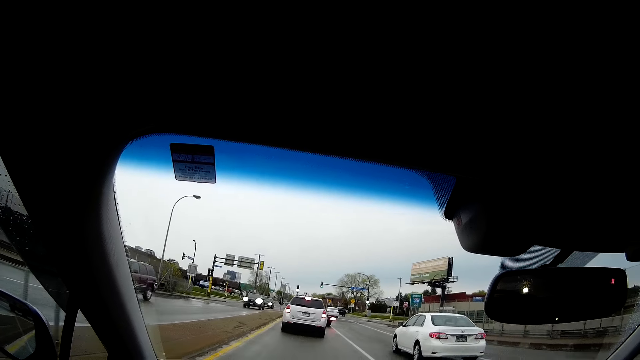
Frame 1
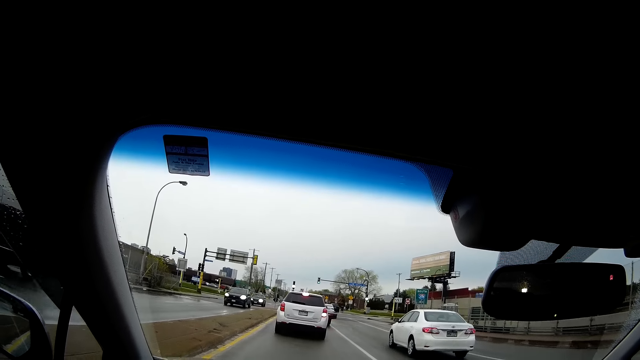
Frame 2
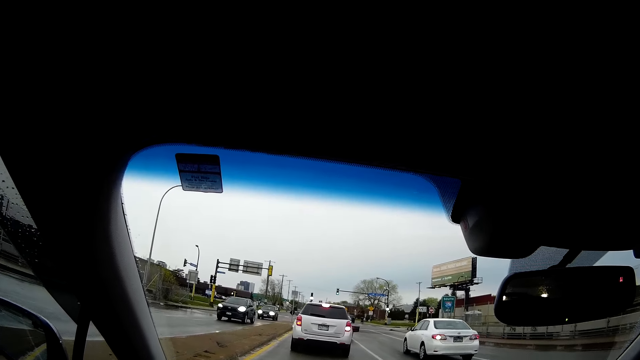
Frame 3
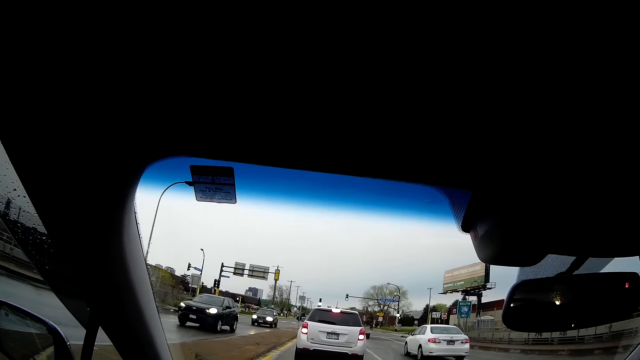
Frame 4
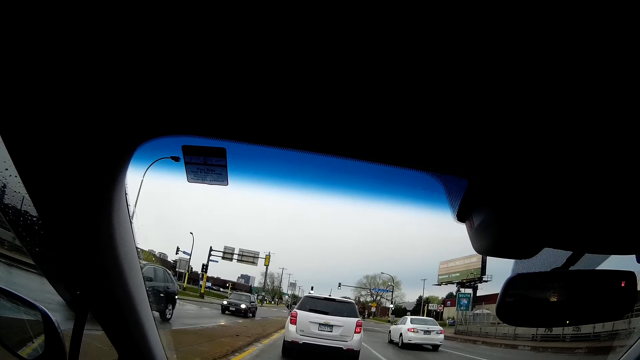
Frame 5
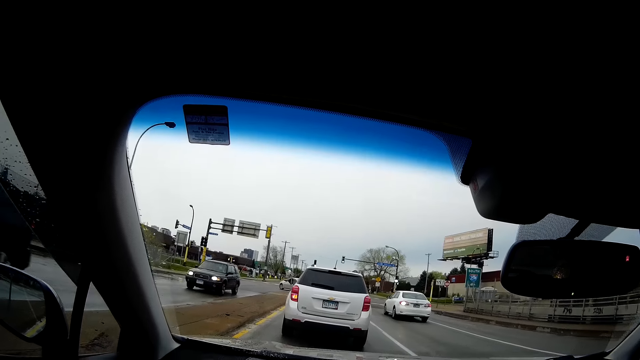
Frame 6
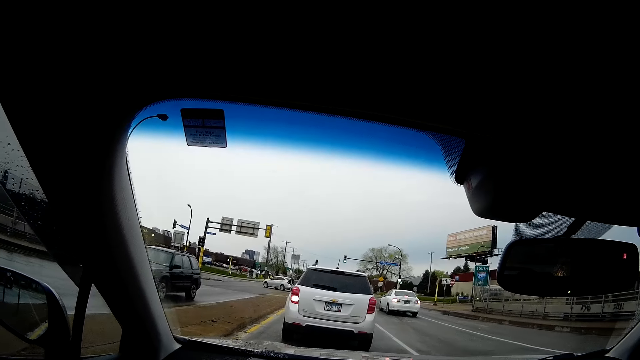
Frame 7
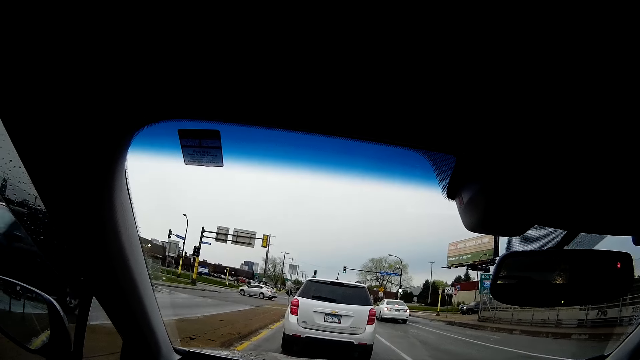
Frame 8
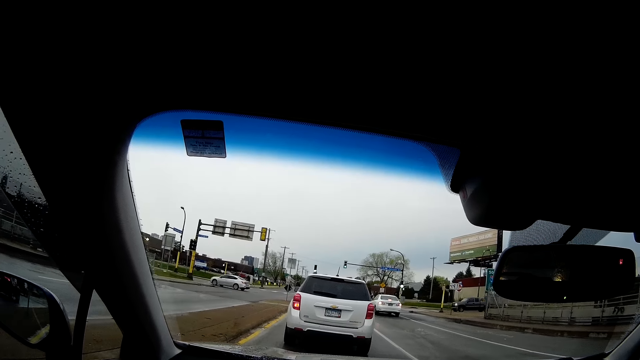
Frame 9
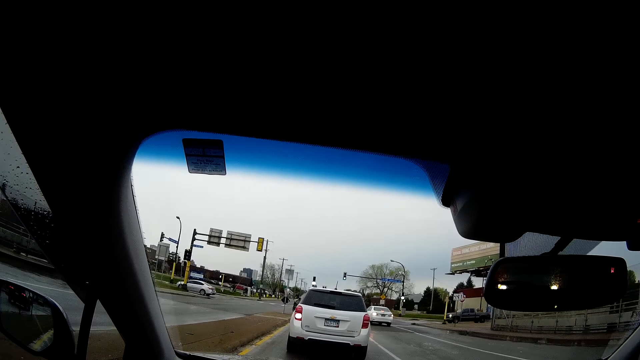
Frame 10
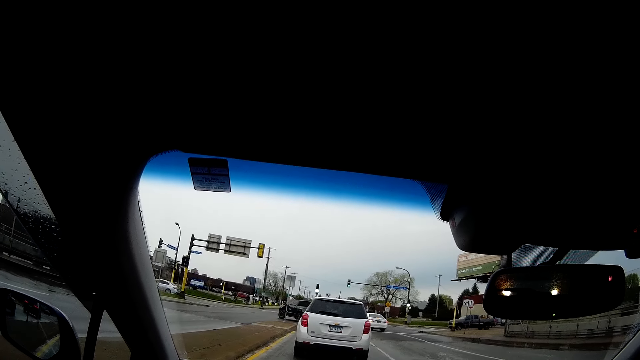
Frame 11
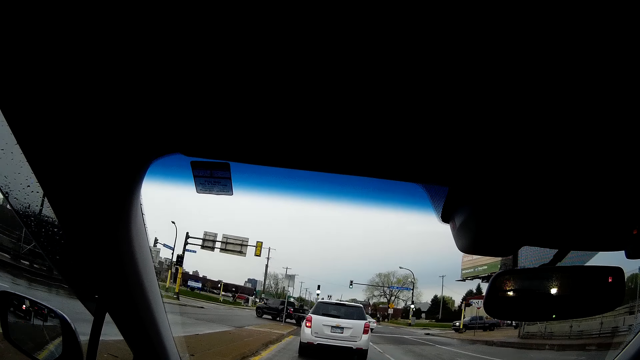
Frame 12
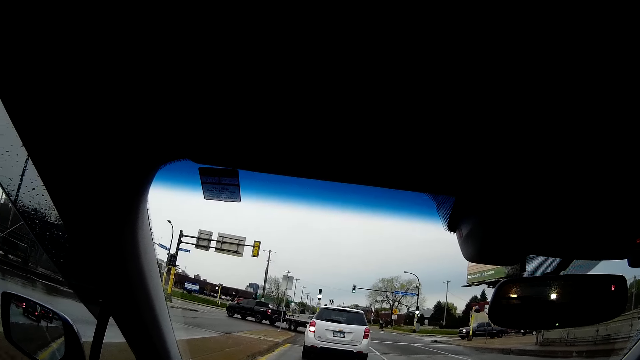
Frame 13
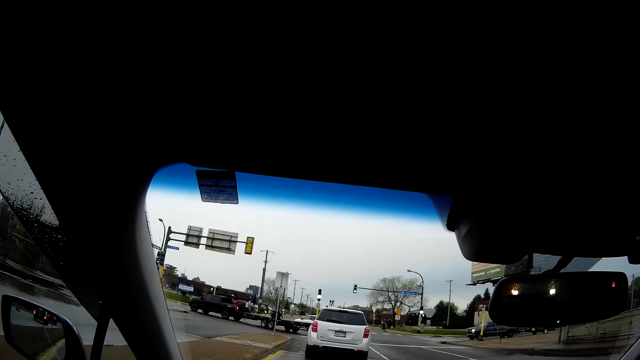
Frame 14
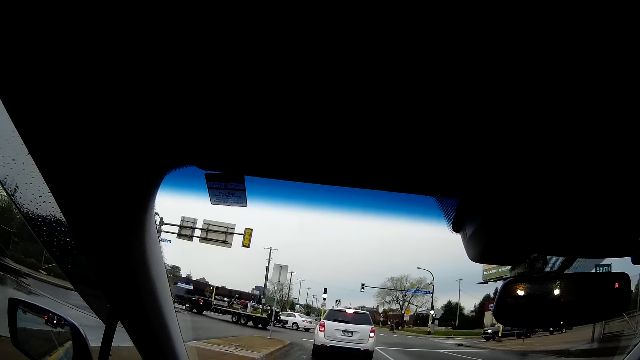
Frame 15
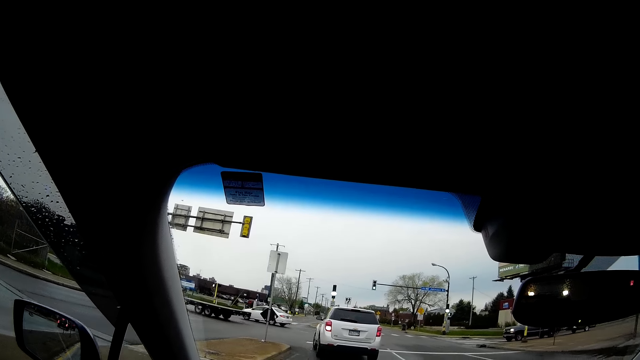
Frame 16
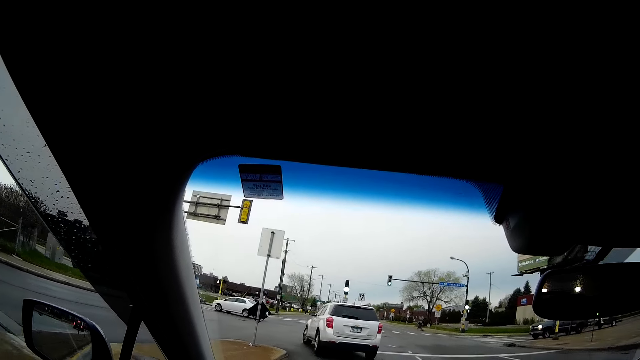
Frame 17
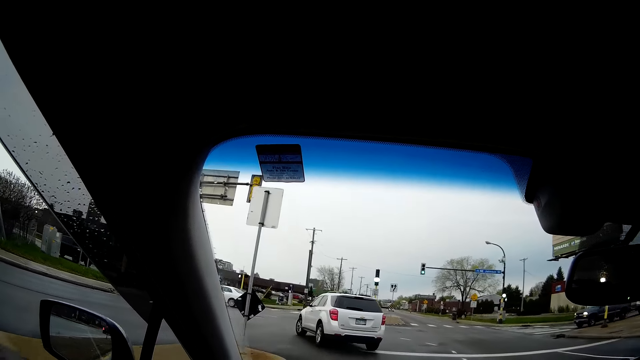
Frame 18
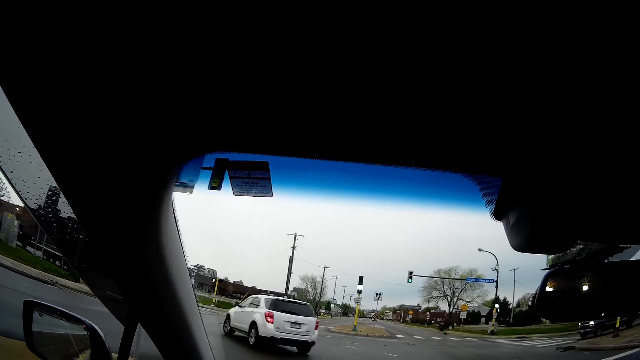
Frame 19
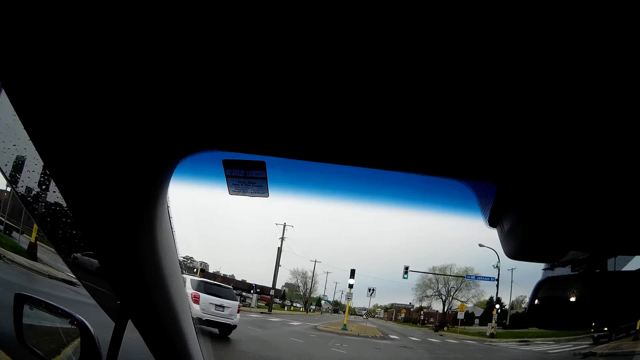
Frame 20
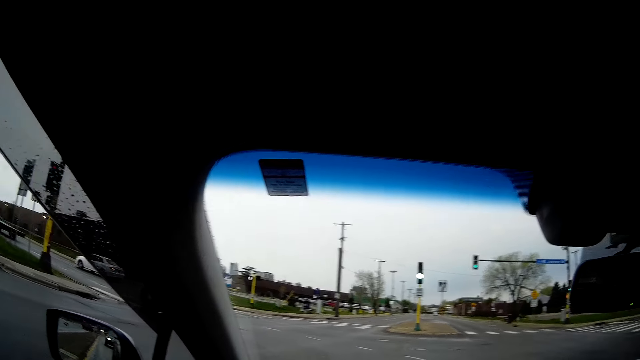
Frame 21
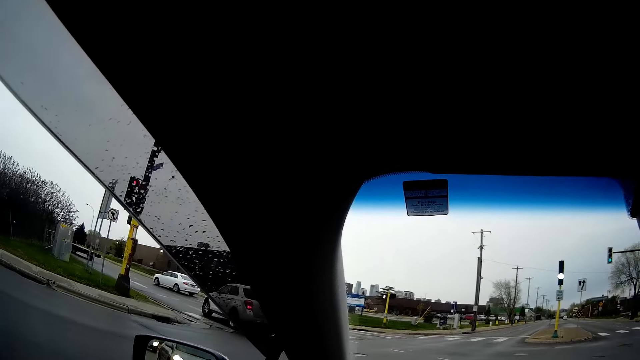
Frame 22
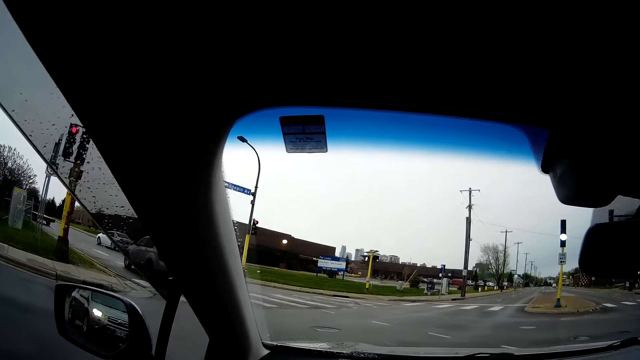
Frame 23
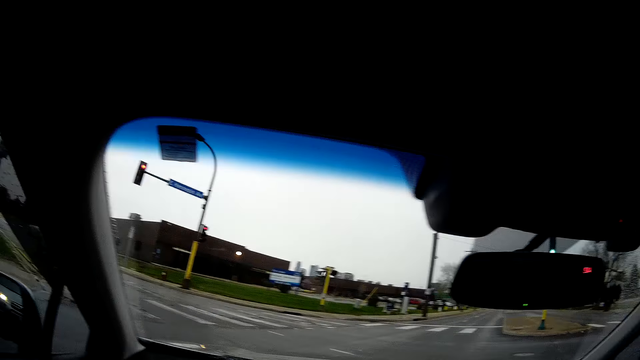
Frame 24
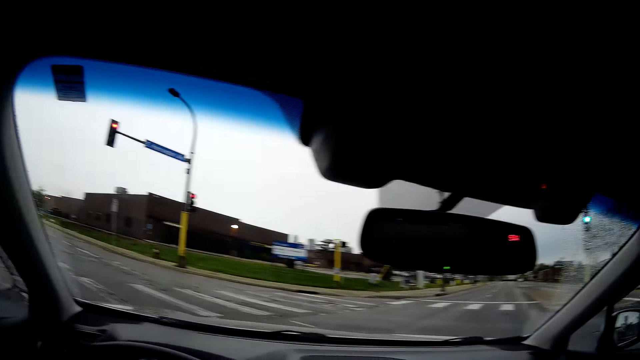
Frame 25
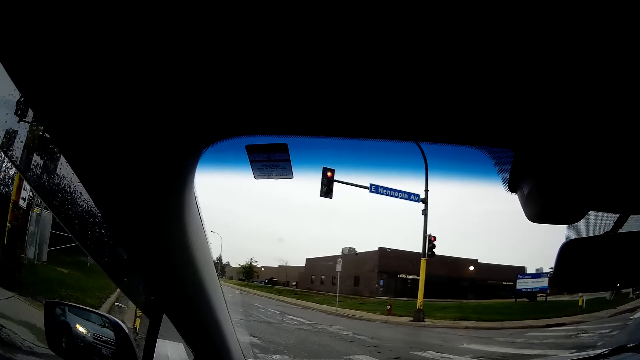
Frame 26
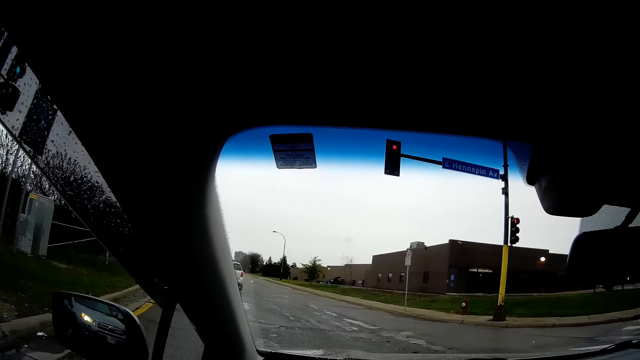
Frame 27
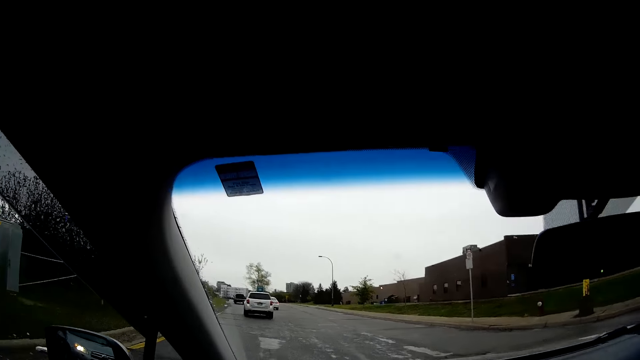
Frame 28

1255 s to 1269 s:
A car drives past the camera wearer. A car drives past them again. The camera wearer stops the car at a traffic light. They sing in the car. They drive on. They make a left turn. They drive the car on the road.

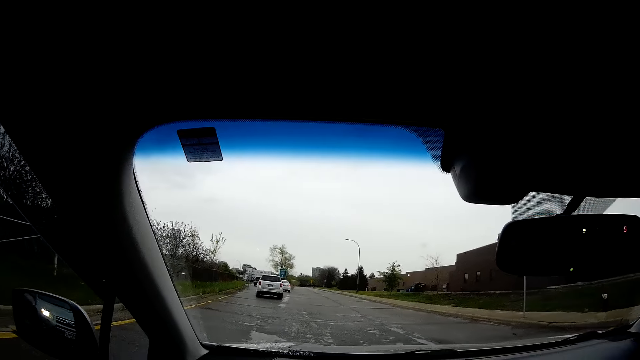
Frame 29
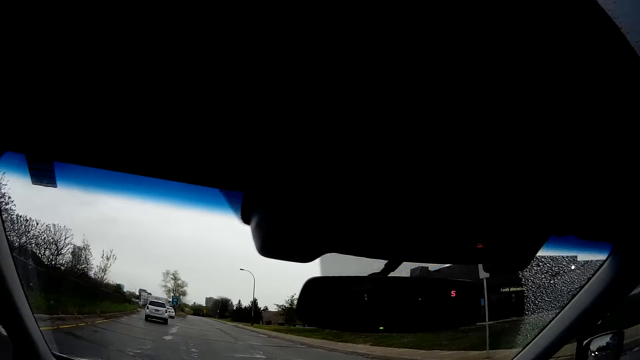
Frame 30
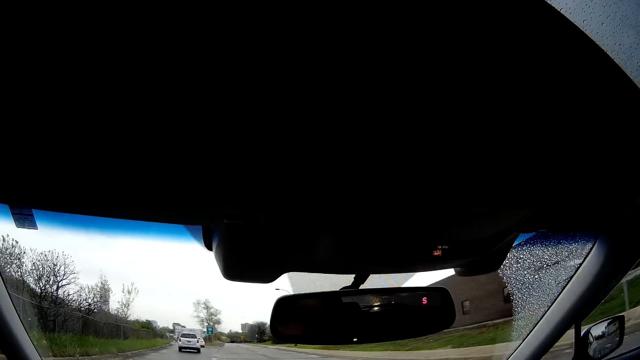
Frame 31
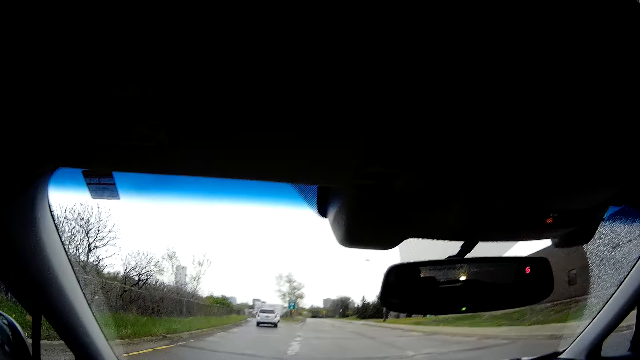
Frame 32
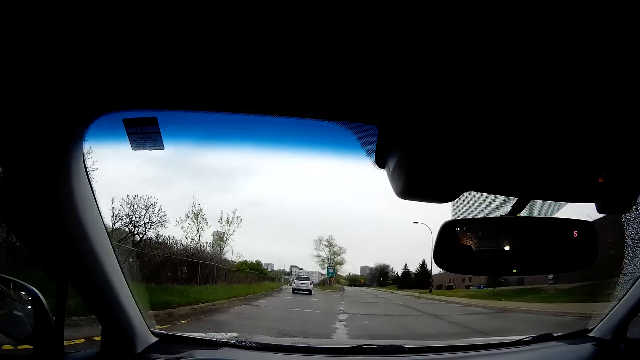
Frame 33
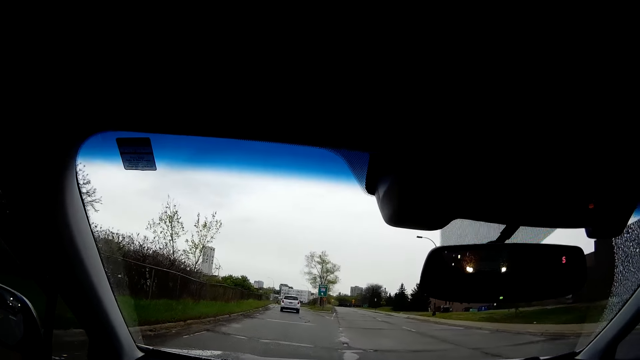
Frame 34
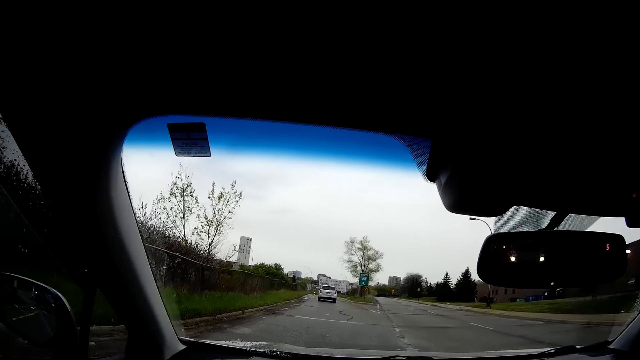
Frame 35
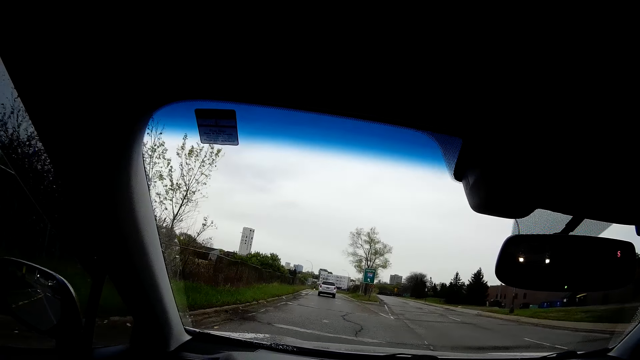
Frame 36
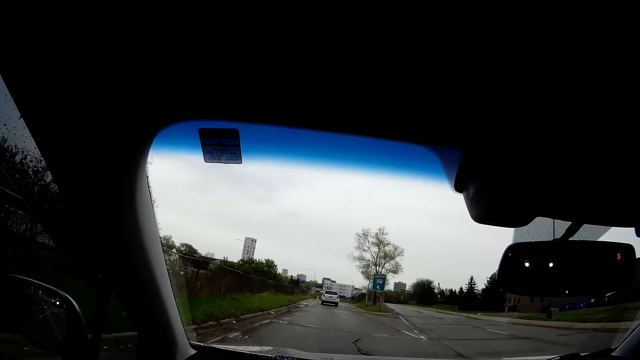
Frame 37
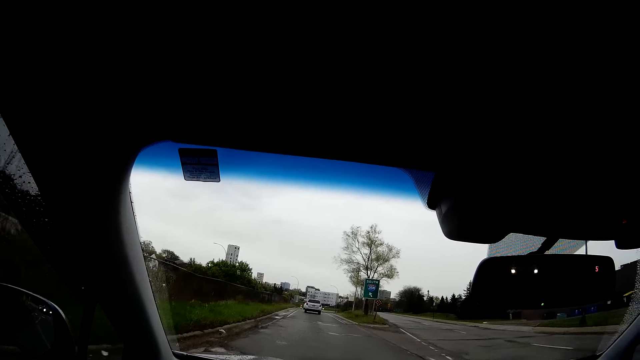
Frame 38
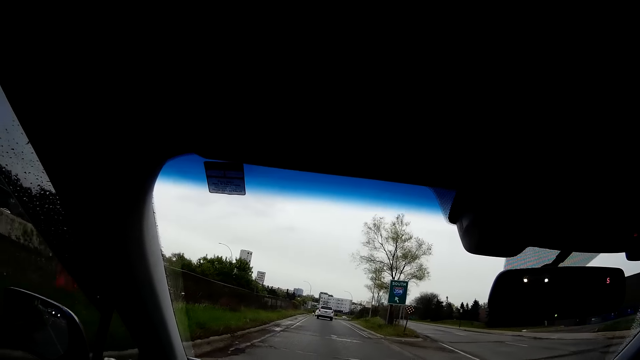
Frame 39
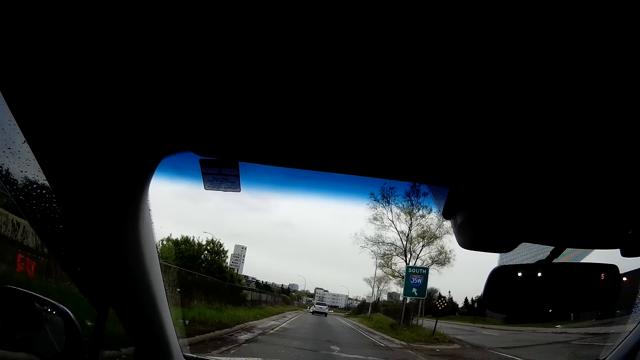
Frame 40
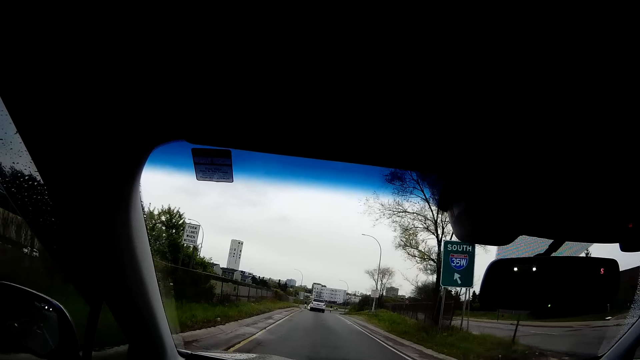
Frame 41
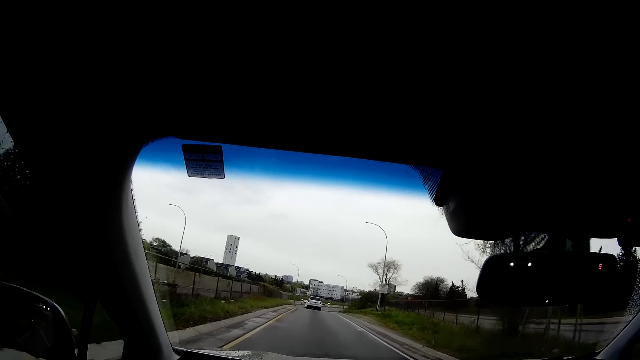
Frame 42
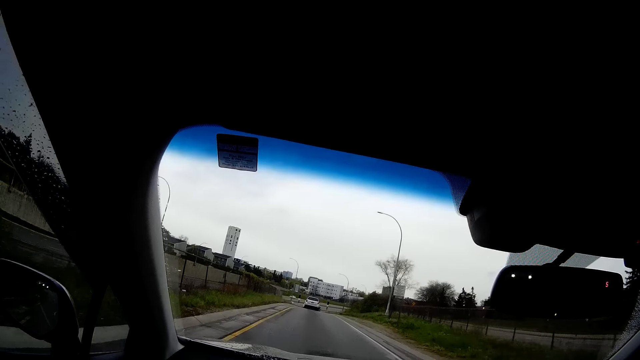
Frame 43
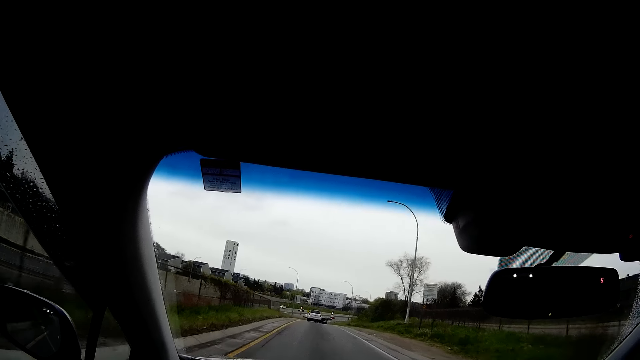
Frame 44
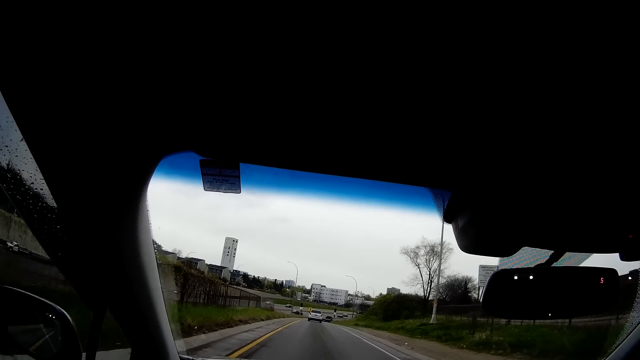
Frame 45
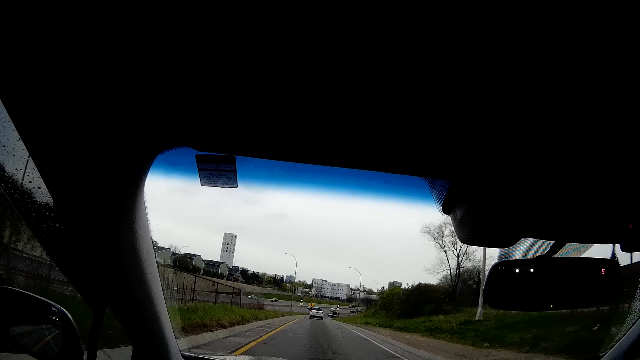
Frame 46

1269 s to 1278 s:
The camera wearer sings in the car.
